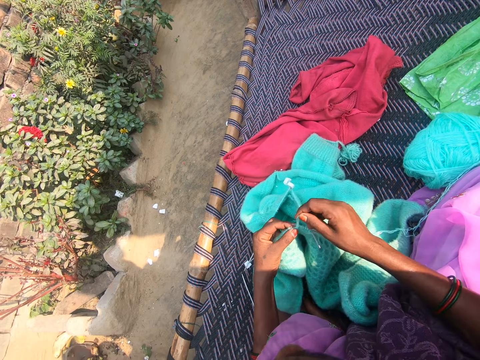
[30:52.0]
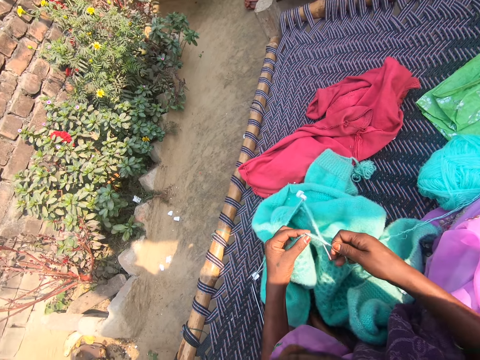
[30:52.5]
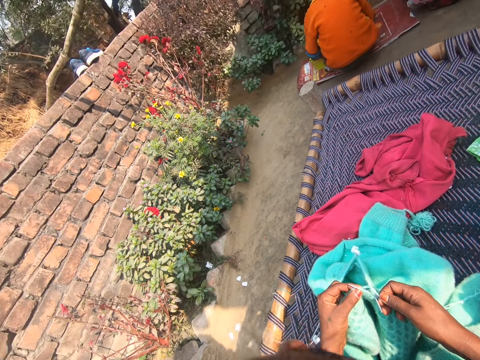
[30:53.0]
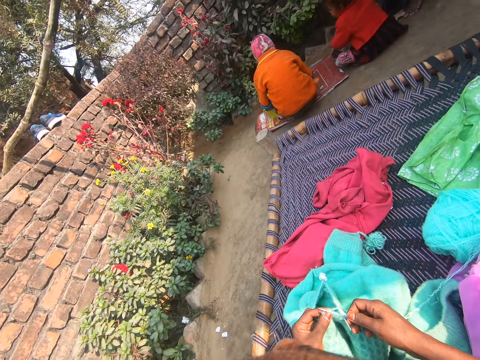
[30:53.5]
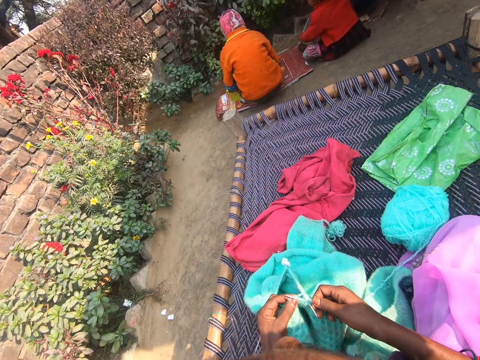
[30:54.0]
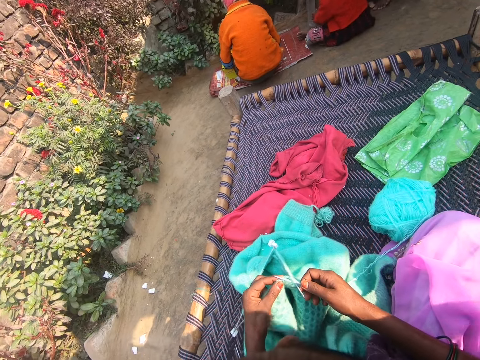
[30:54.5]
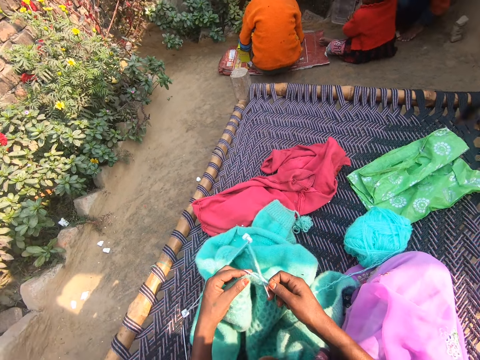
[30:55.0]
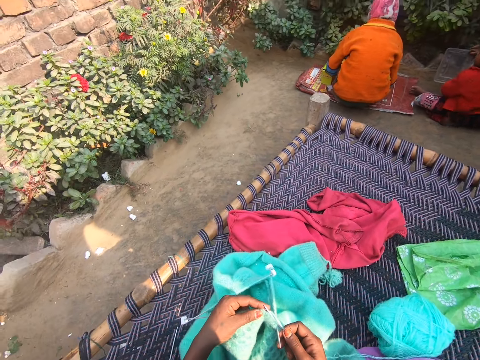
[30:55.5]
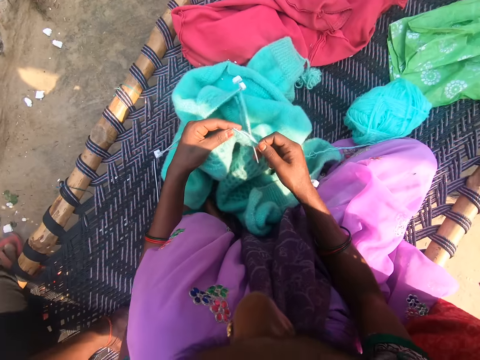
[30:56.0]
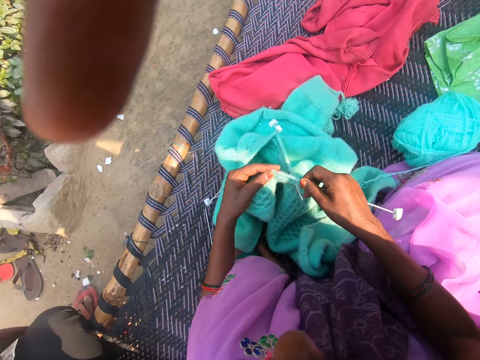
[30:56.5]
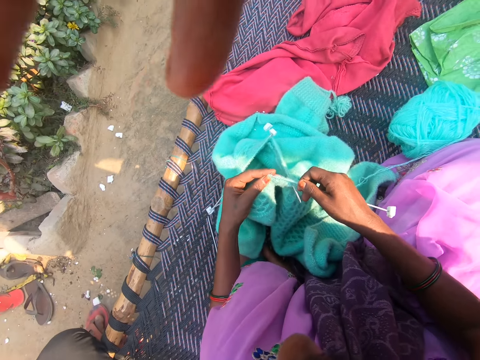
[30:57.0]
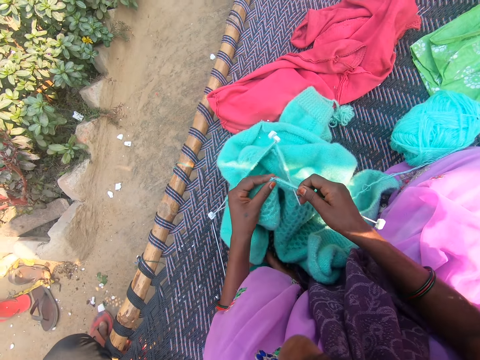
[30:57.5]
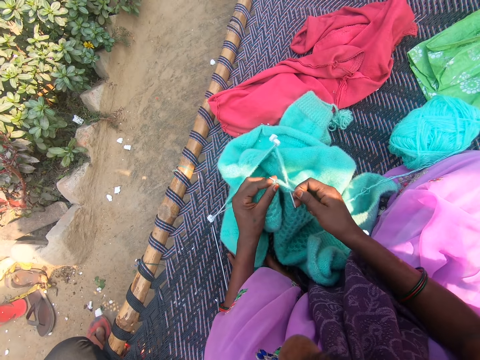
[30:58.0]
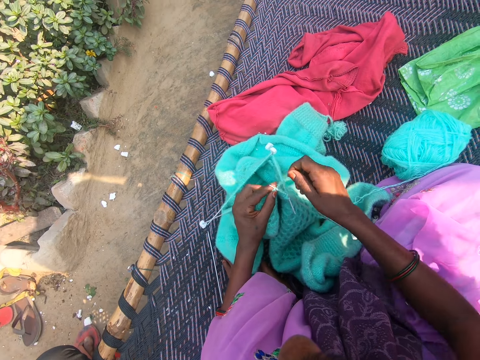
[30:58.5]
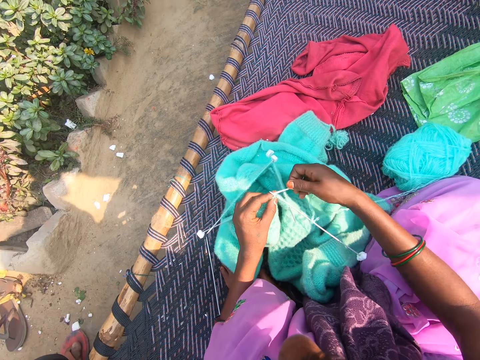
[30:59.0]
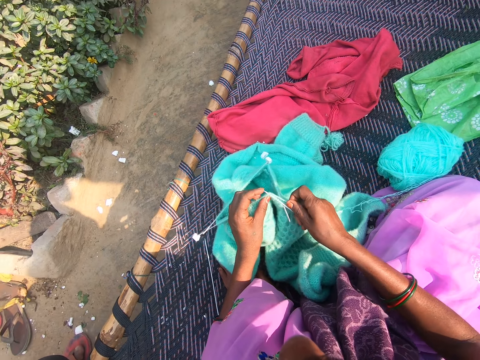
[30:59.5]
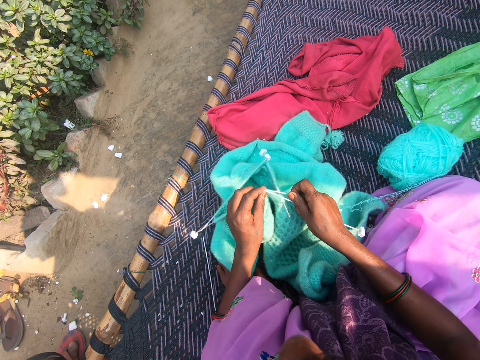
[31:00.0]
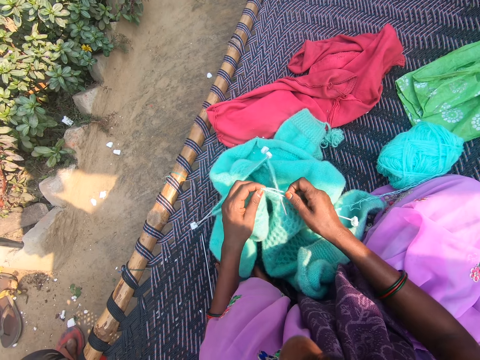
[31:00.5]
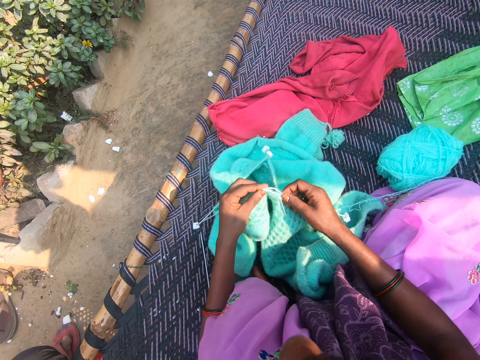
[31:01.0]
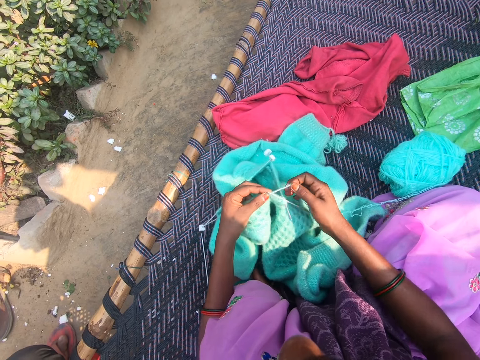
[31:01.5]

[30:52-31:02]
A woman sits down beside the camera wearer. Another woman sits down beside the camera wearer. A man sits beside the camera wearer. Another man moves his hands. The other man adjusts the camera on the camera wearer's head.

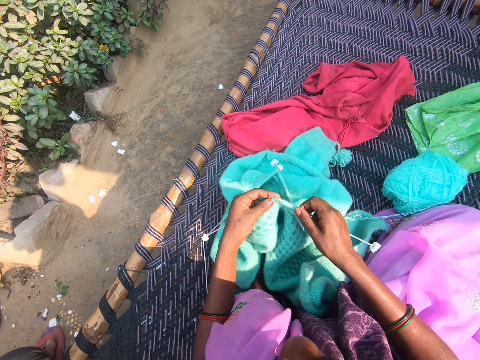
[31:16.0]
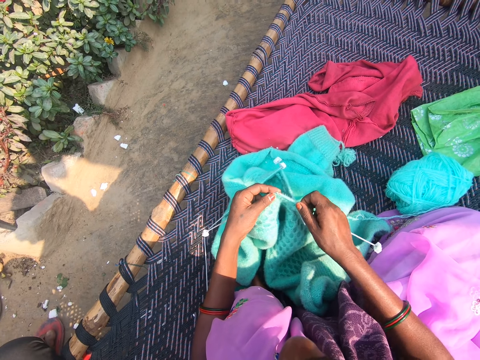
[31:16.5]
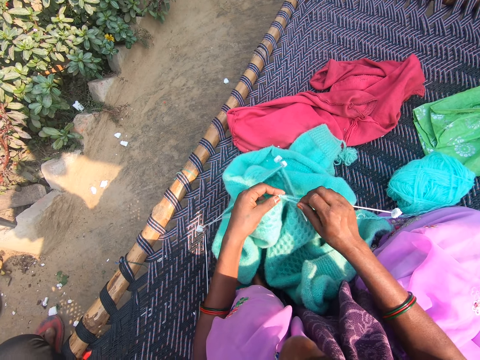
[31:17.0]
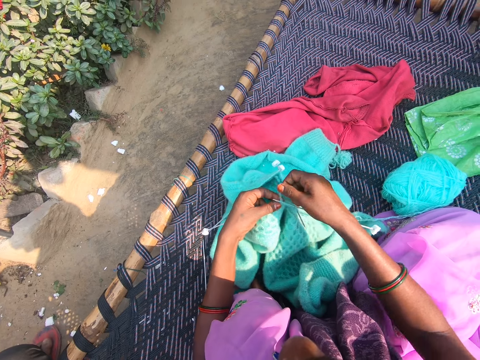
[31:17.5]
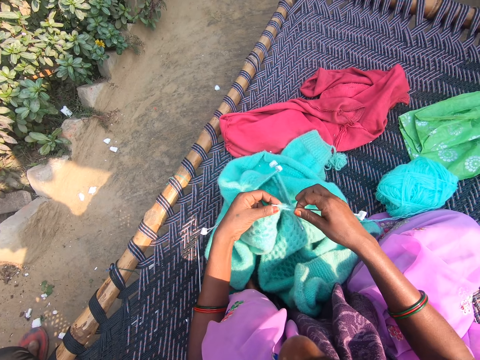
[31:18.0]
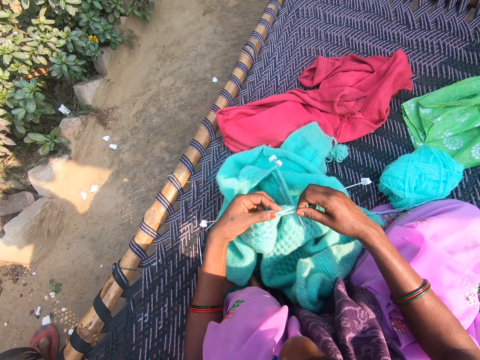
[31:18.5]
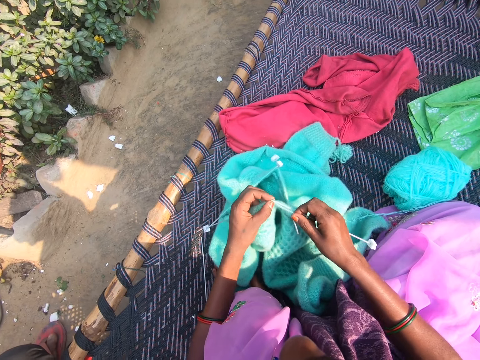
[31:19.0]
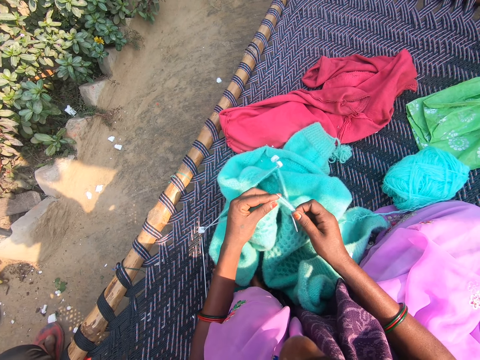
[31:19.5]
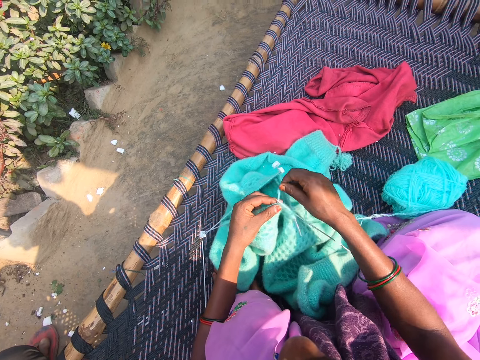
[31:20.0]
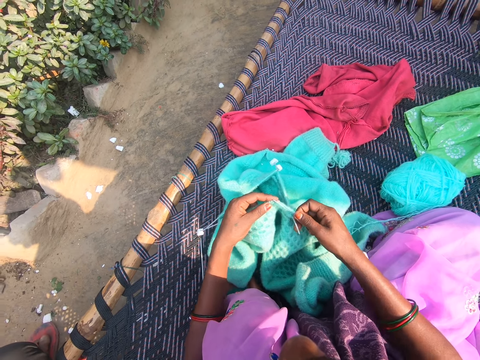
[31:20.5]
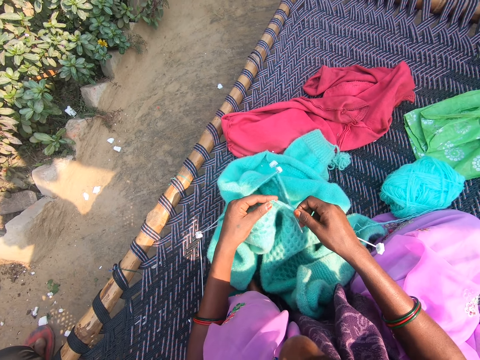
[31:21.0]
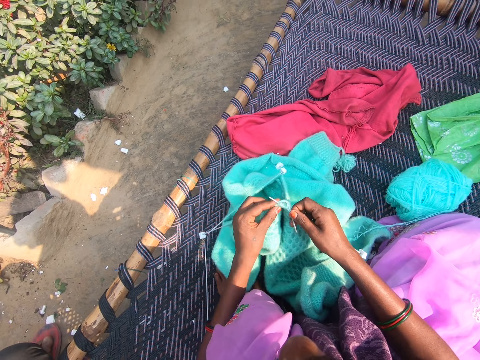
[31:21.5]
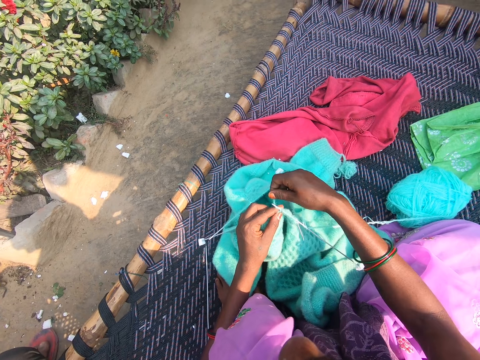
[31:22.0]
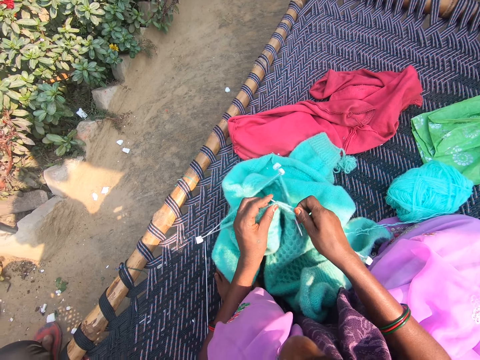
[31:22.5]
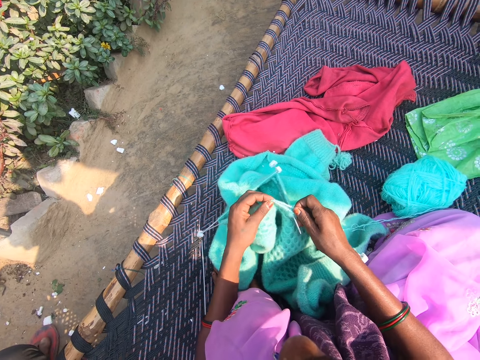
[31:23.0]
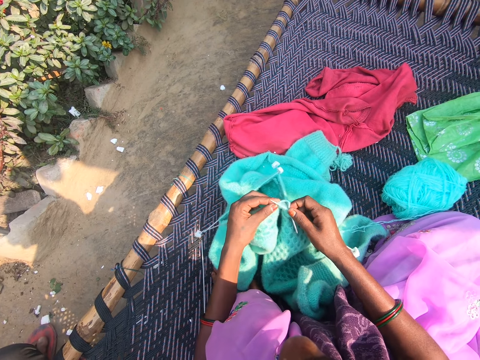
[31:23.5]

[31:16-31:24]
The camera wearer talks to some children. A child talks to the camera wearer. The camera wearer sews the sweater.

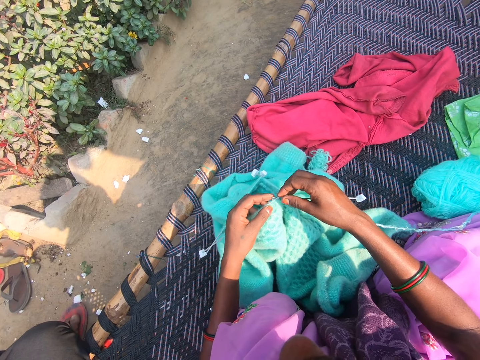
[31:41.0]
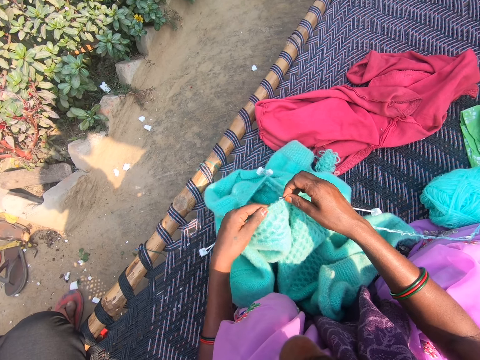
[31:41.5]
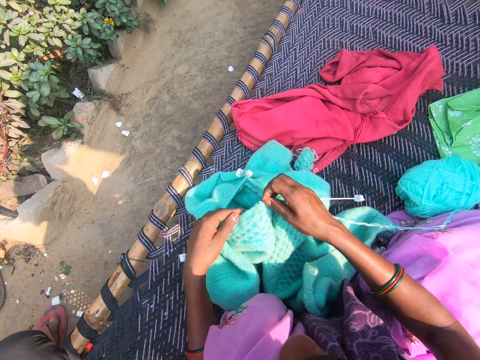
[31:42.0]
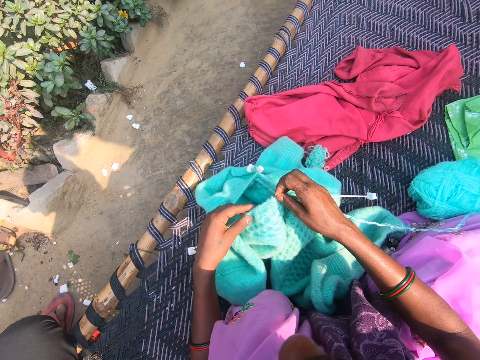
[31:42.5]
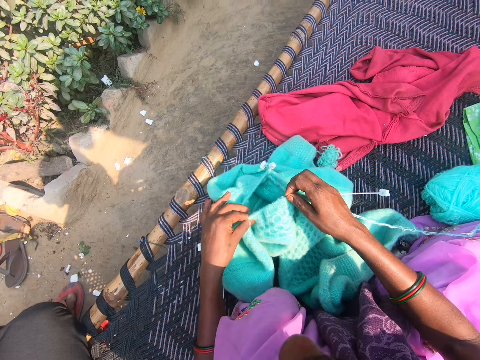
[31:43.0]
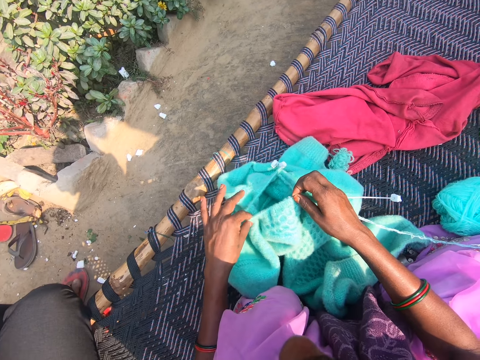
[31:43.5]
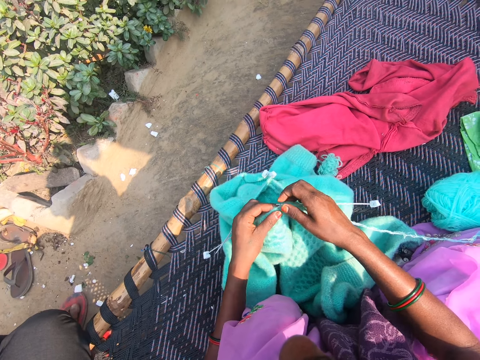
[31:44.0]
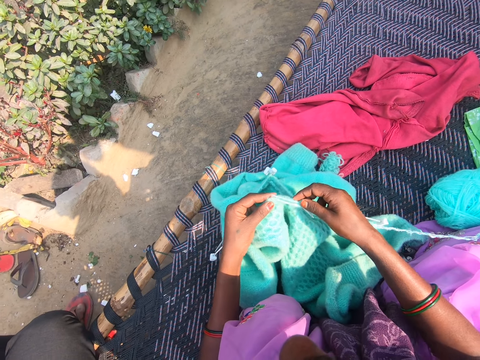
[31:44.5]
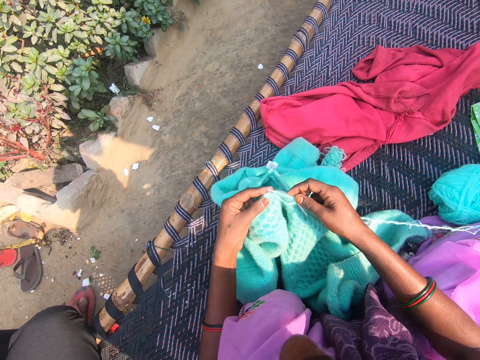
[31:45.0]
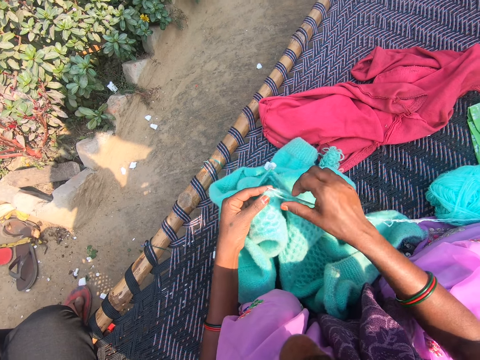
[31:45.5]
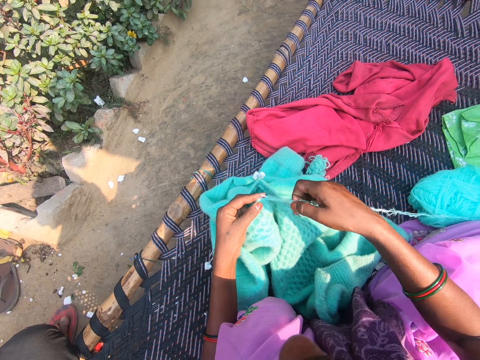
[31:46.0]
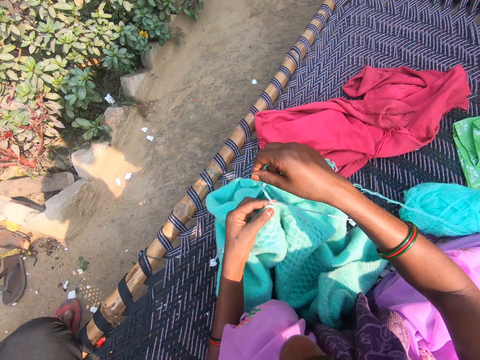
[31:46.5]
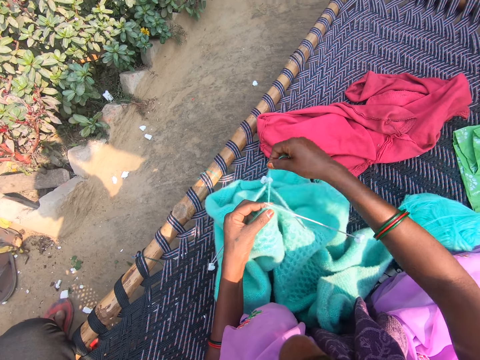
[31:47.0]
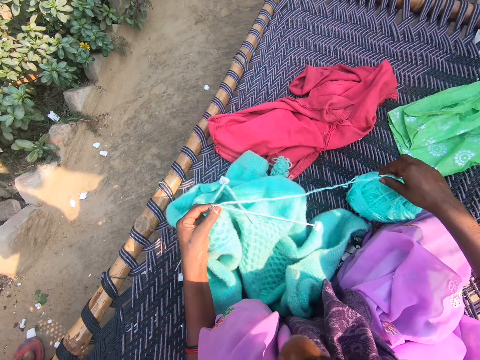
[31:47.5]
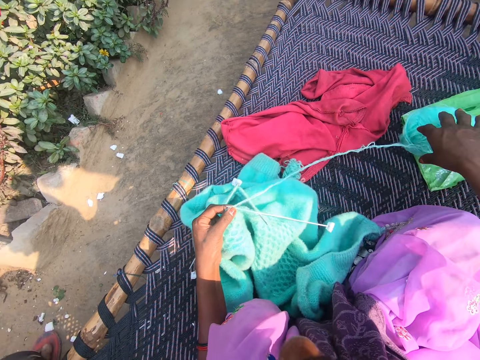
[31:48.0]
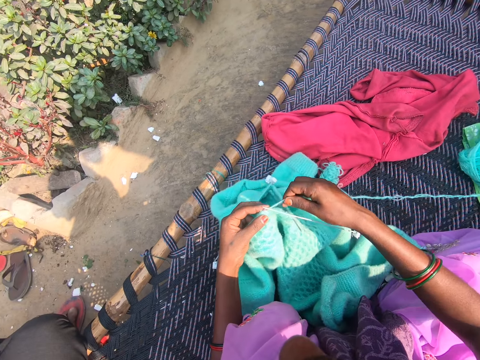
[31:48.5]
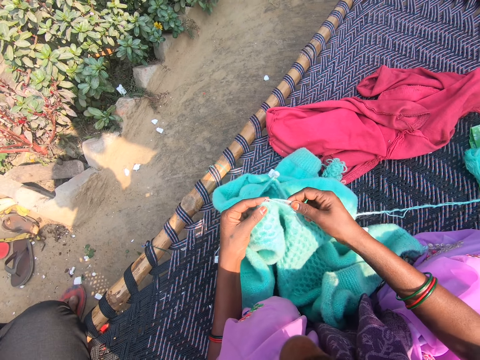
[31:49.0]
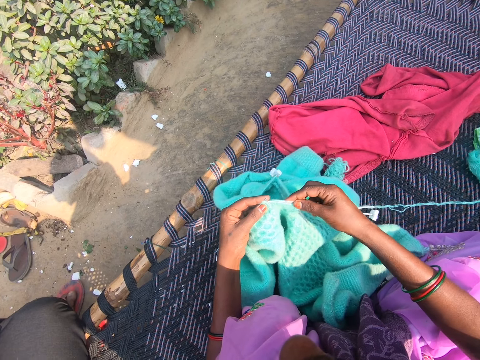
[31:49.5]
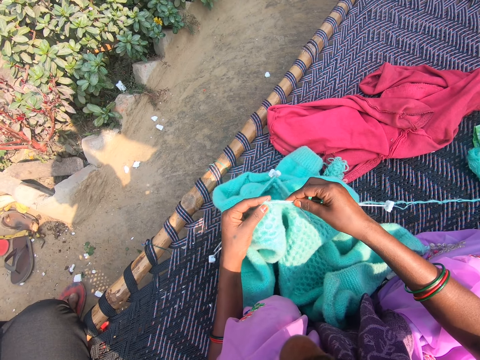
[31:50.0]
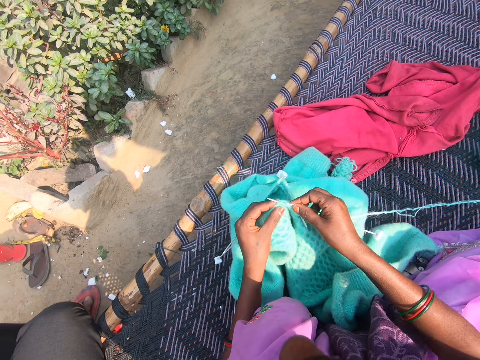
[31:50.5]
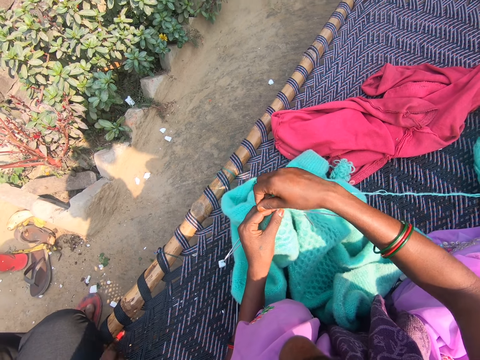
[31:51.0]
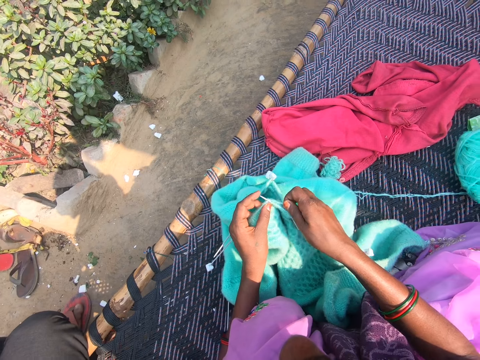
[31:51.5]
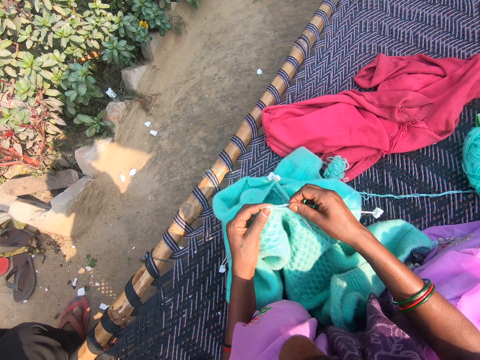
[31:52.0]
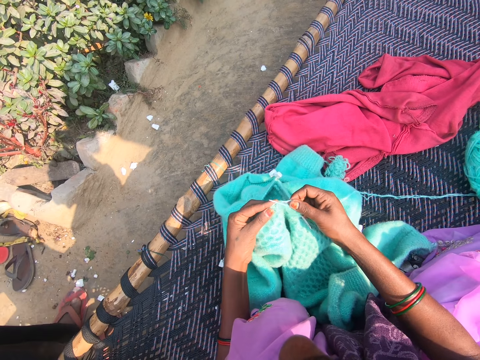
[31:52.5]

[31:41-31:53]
The camera wearer knits the yarn with the knitting needles. She puts the thread together. She holds the thread and rolls the thread on the crochet. She takes a yarn roll from the mat with her right hand. She moves the yarn. She throws the yarn roll on the mat with her right hand. She holds the crochet. She knits the yarn with the knitting needles. She sews the sweater. She rolls the thread on the crochet. She sews the sweater.
